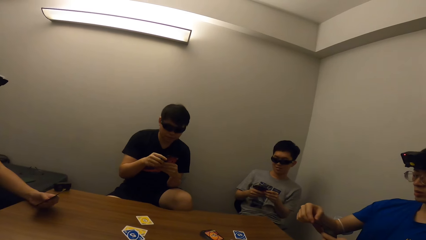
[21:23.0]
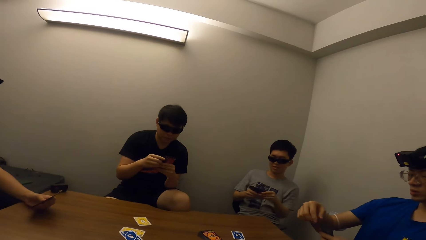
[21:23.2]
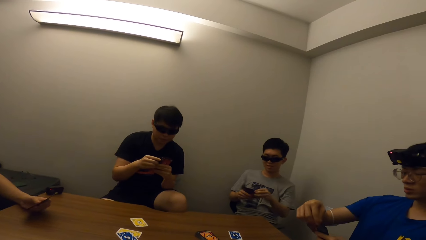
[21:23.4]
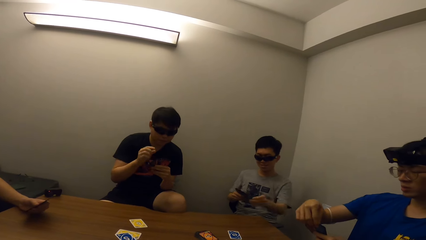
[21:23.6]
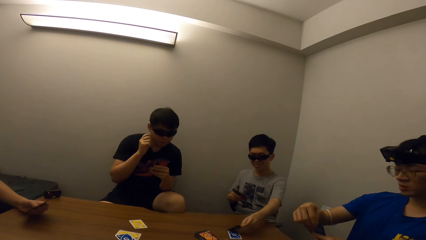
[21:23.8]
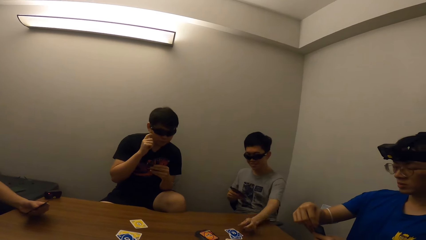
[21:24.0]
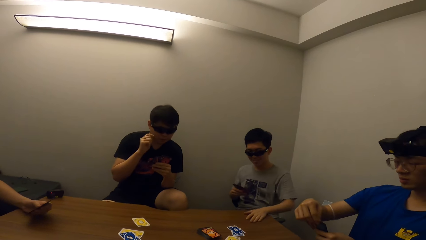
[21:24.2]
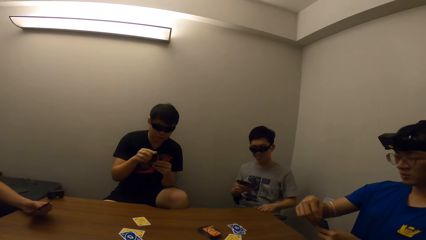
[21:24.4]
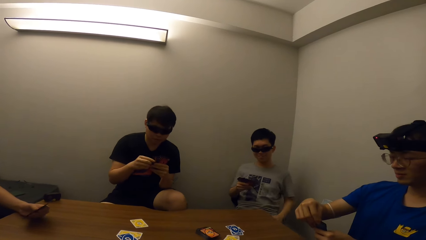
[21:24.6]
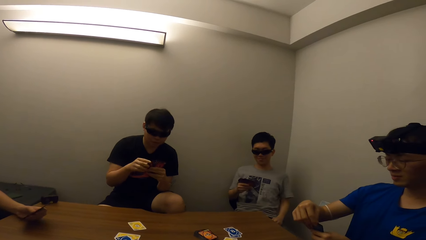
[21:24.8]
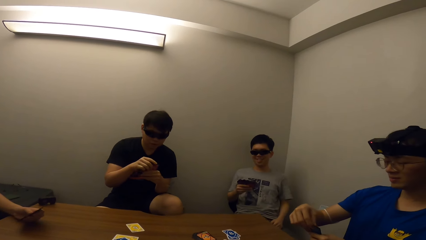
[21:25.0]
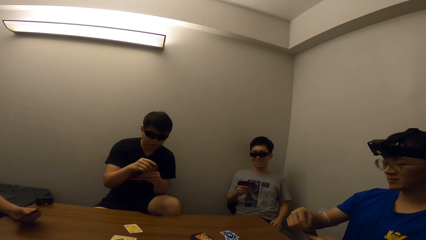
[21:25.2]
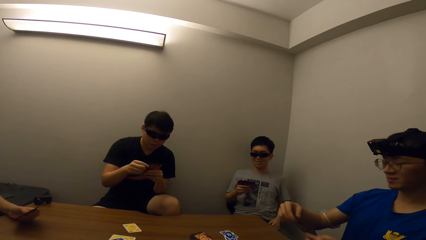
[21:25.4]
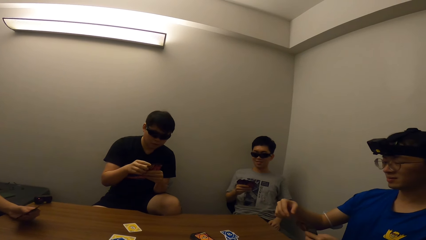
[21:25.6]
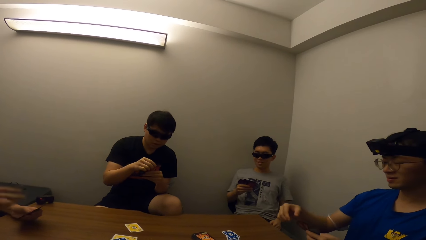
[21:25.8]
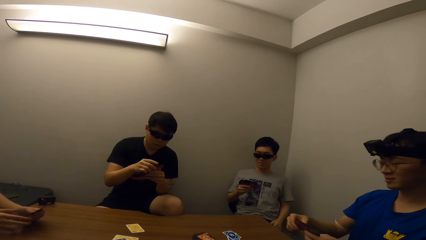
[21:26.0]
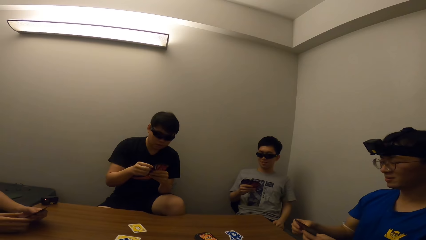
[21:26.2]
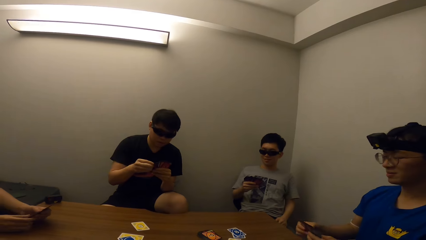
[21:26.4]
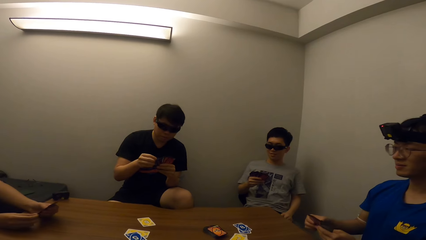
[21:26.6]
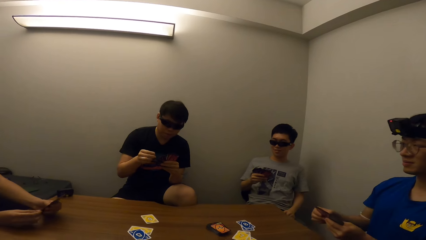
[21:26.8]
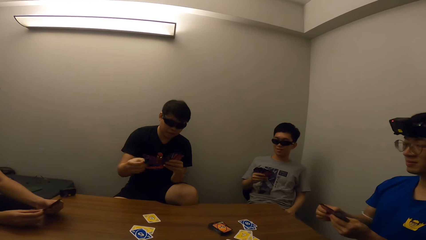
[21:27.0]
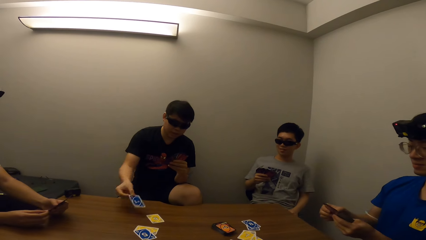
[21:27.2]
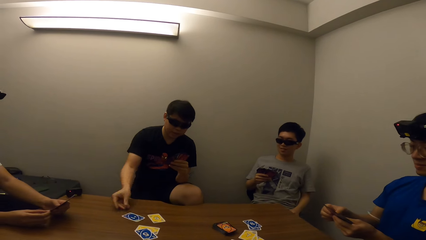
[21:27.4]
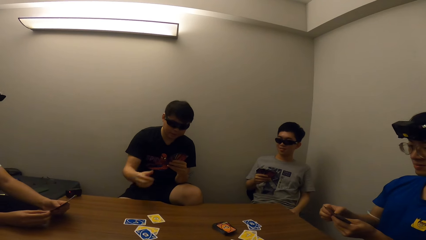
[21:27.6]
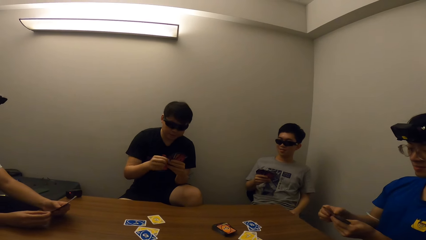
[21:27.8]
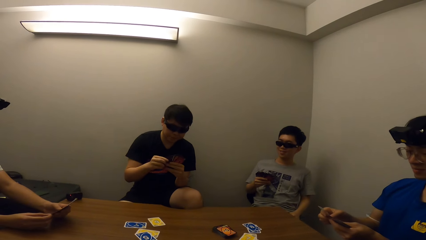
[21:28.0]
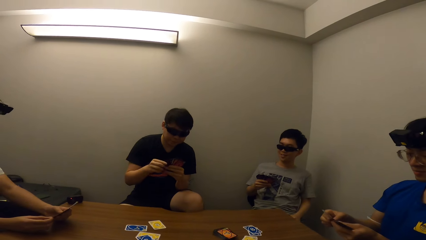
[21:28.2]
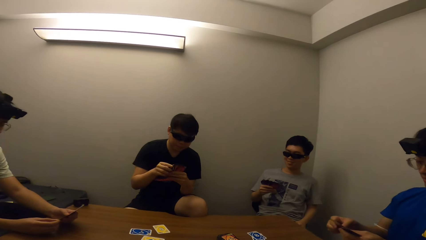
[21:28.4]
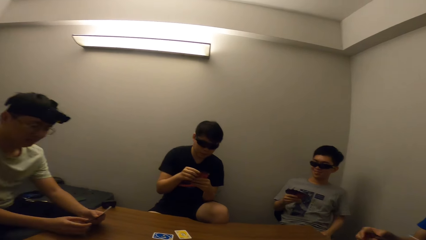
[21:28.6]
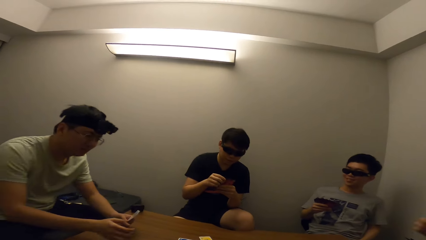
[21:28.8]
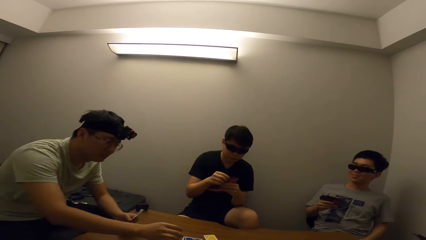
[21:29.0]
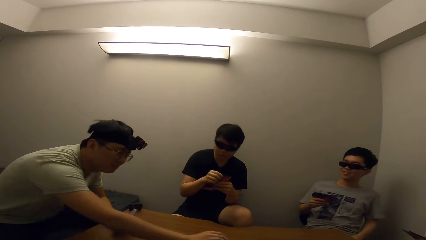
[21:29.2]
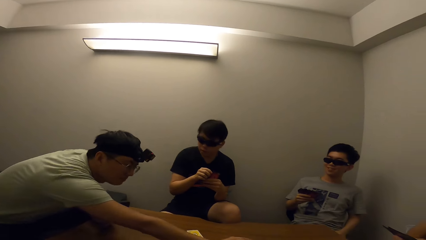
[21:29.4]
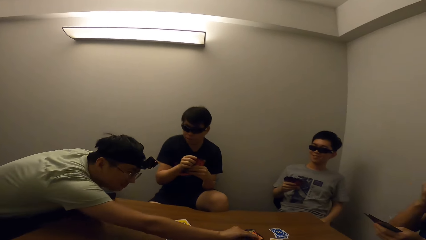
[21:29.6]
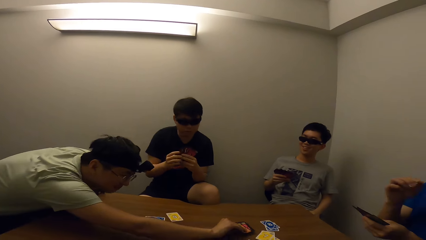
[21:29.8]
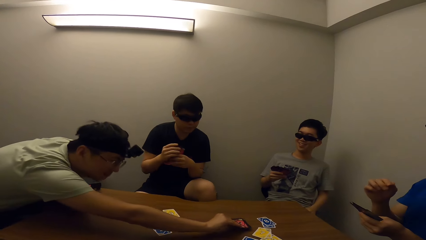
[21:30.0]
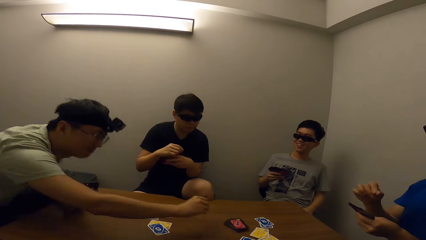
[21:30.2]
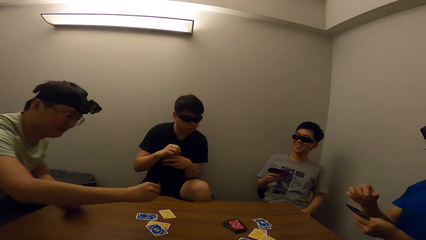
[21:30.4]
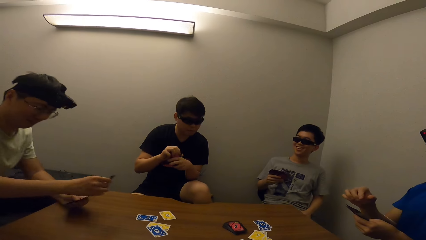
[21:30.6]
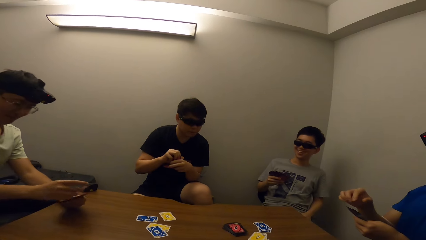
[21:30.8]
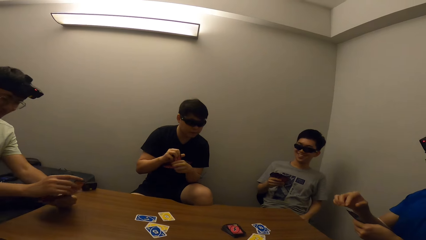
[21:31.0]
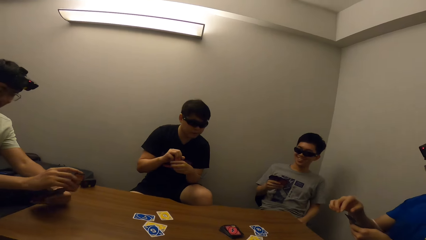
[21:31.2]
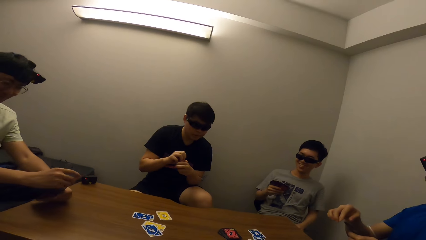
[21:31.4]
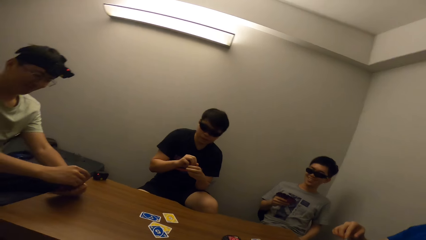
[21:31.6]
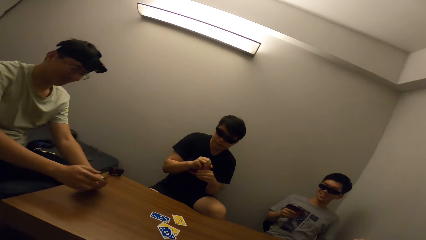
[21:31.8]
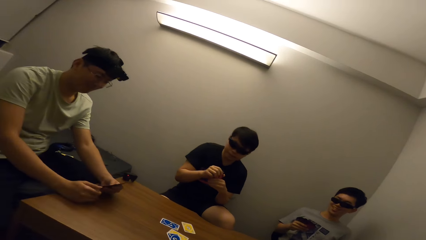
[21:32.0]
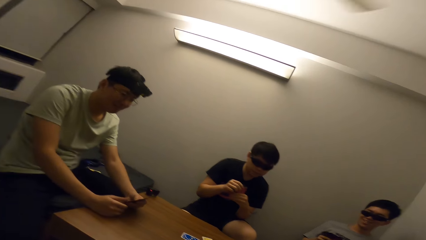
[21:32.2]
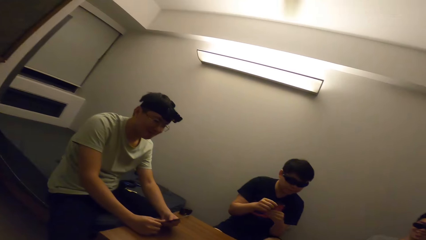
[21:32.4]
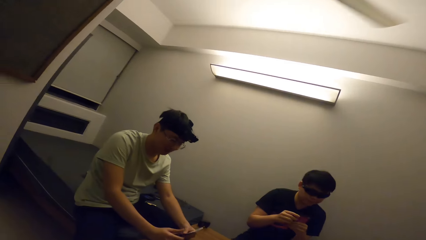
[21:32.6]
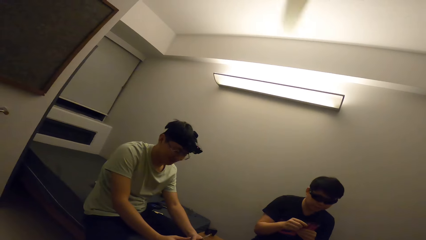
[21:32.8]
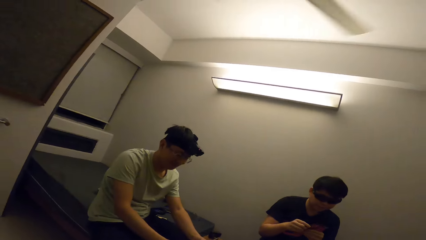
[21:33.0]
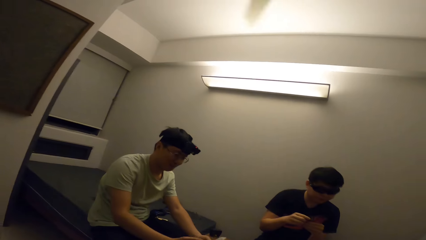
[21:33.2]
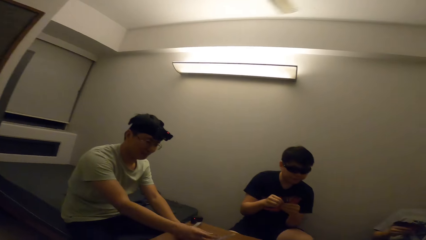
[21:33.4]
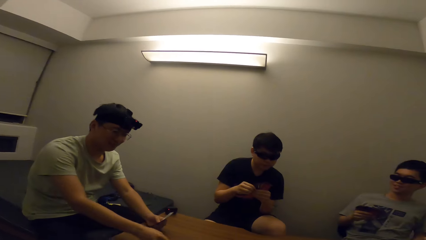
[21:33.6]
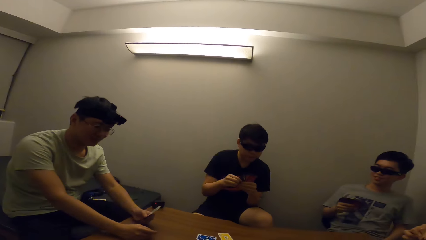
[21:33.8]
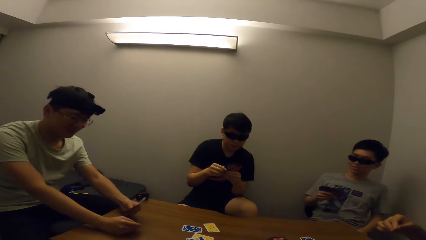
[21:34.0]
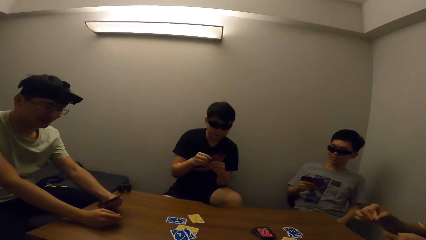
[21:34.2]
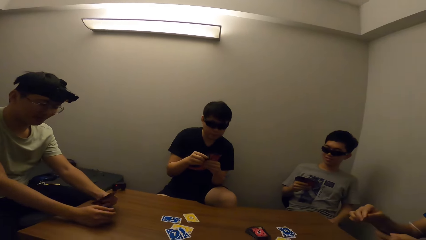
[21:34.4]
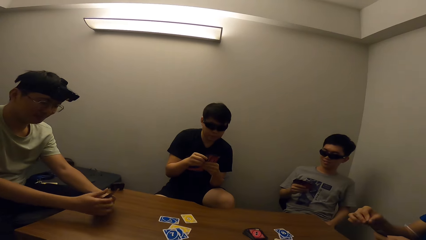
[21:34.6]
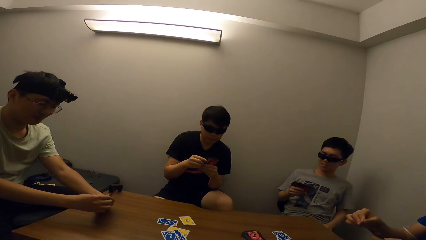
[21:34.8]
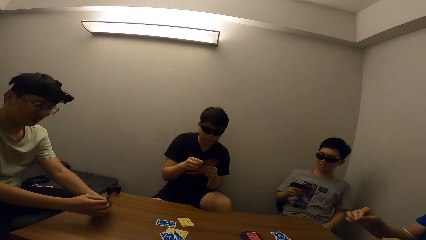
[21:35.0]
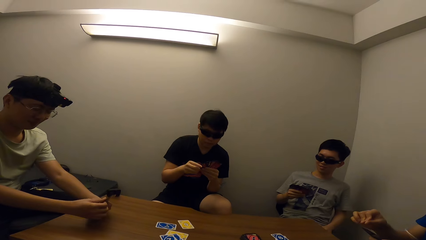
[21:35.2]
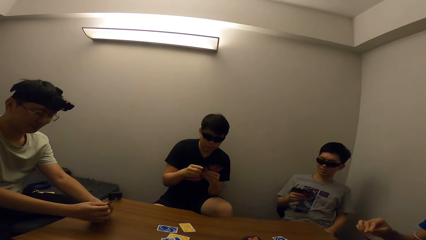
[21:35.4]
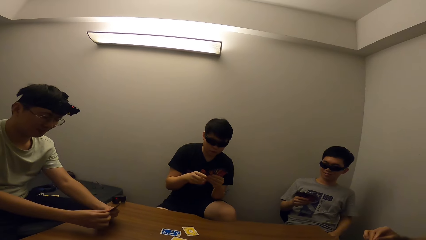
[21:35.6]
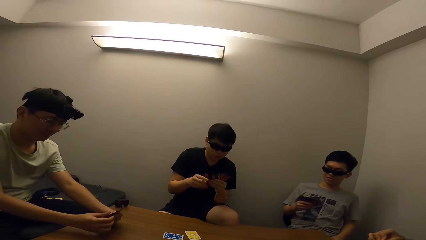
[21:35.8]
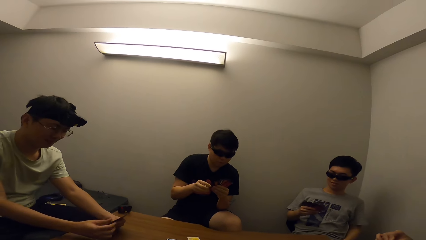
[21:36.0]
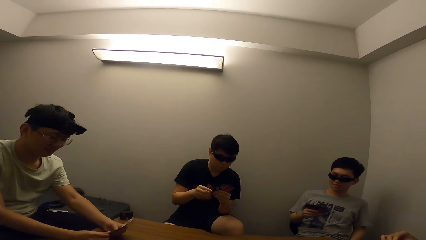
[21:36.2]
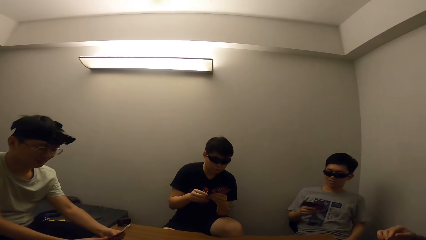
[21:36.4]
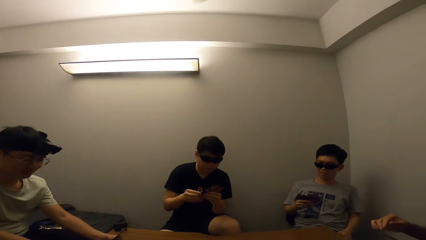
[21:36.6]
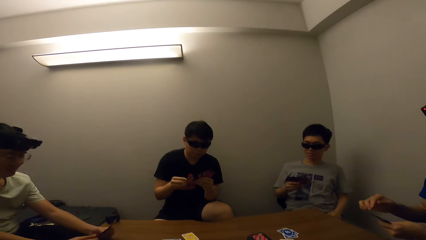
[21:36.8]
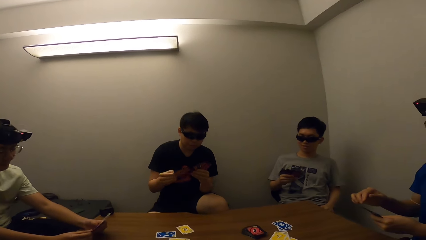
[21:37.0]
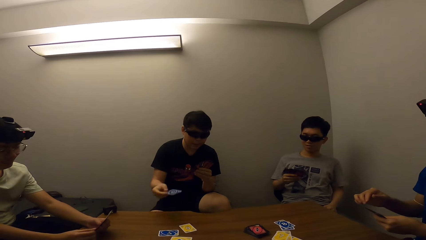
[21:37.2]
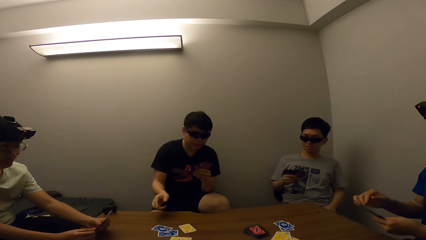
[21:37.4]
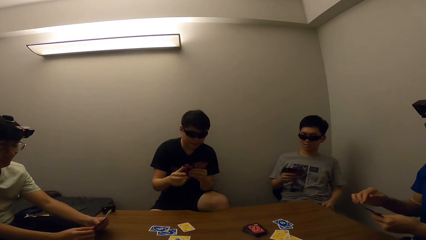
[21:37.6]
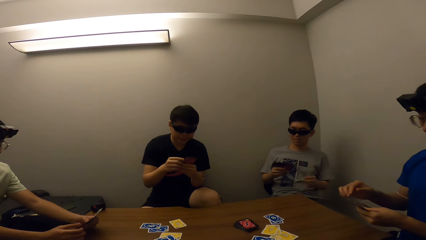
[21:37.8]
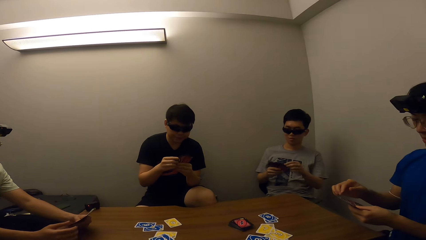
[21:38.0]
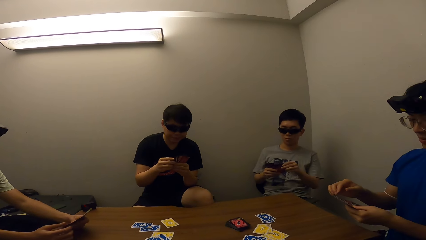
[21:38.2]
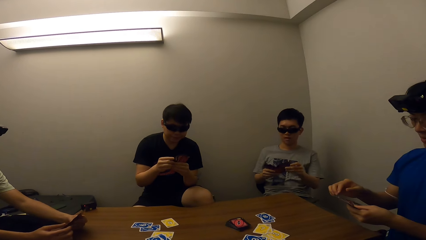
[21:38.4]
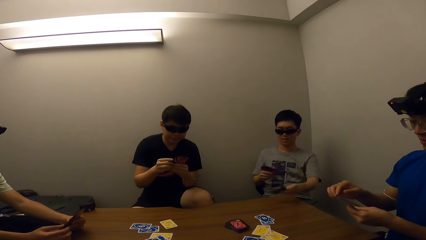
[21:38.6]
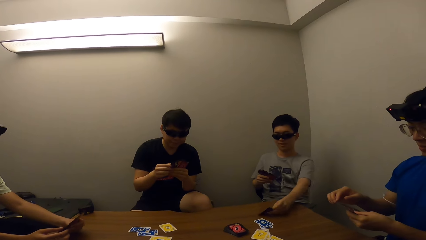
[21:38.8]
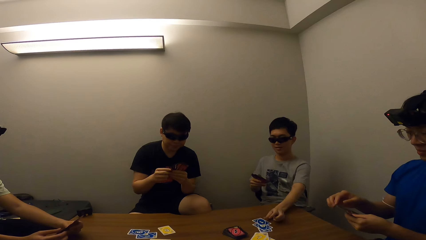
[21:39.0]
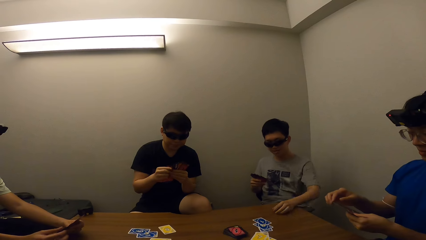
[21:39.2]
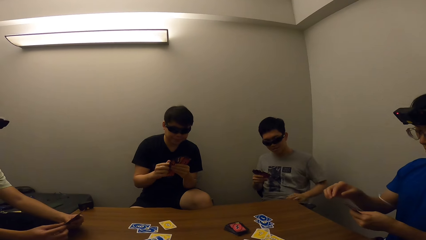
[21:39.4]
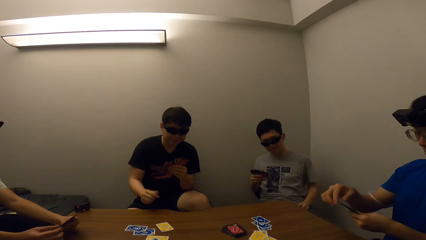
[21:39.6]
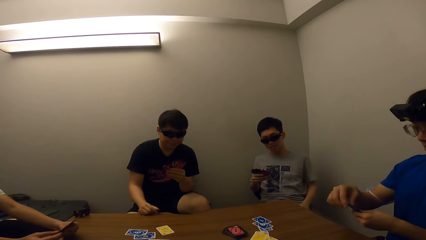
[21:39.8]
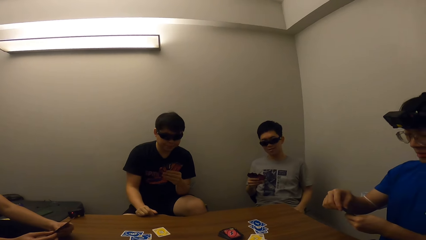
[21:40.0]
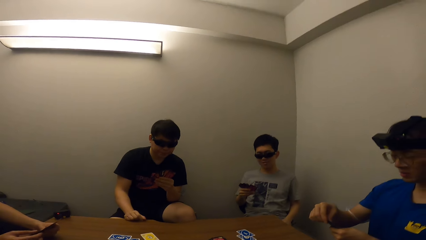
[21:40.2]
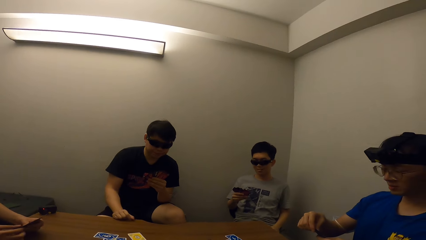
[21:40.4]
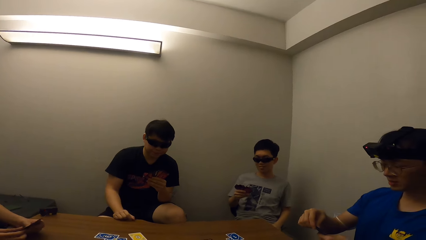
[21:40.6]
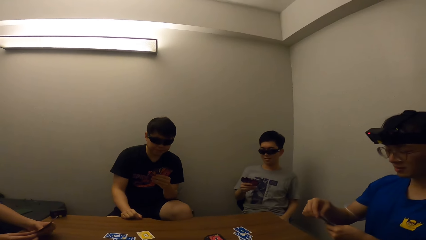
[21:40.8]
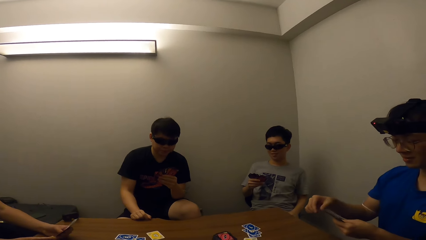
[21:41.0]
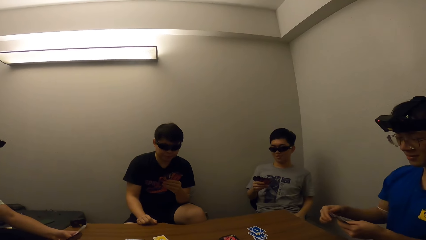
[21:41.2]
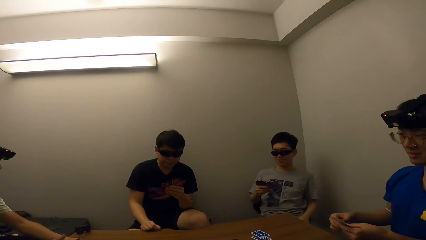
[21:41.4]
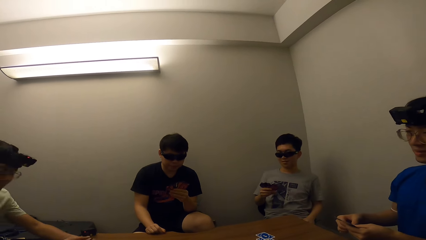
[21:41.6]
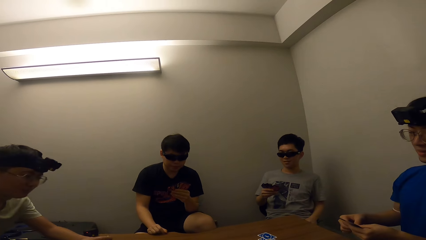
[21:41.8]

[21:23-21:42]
A man drops a card. Another man drops a card. Another man picks a game. The second man drops a card. Another man drops a card.
